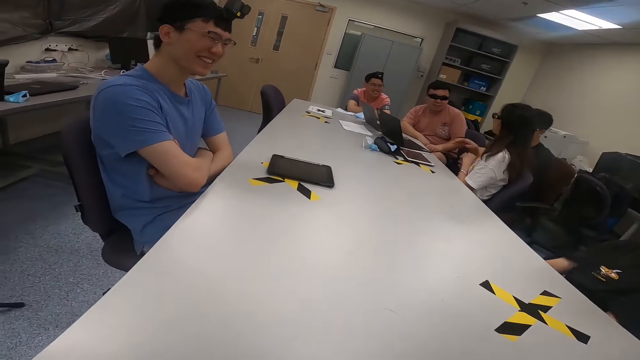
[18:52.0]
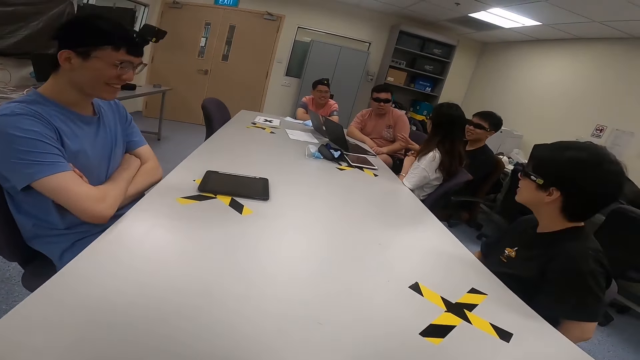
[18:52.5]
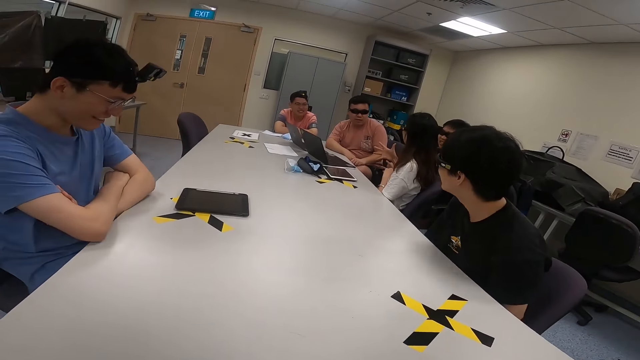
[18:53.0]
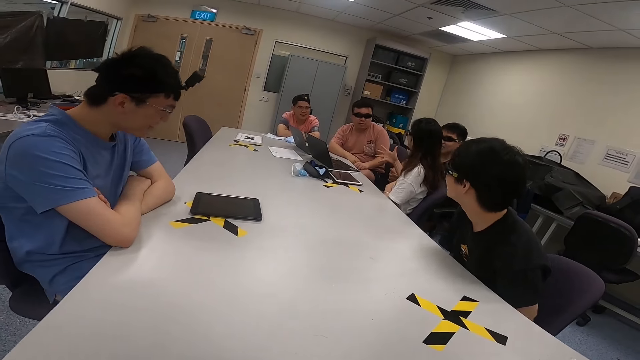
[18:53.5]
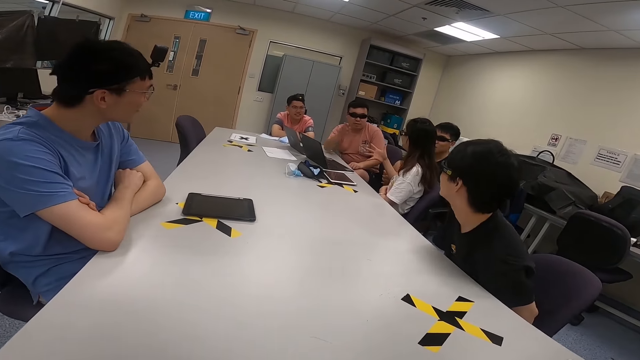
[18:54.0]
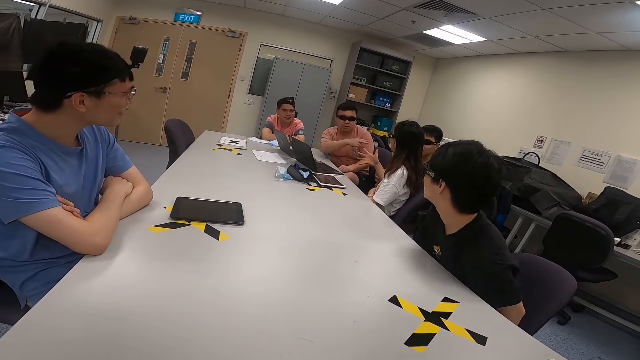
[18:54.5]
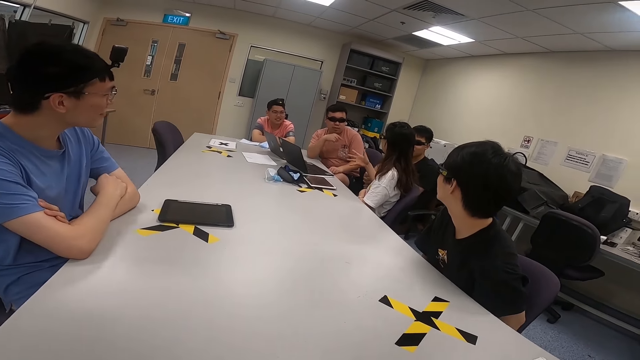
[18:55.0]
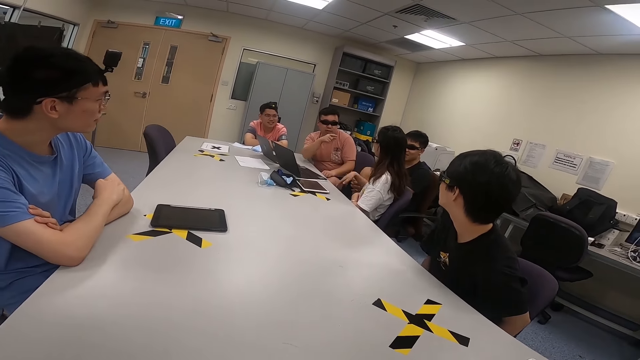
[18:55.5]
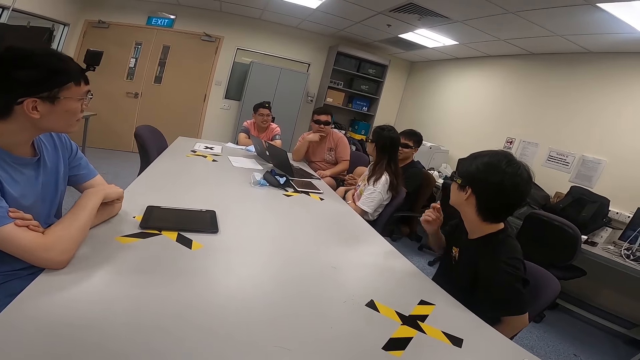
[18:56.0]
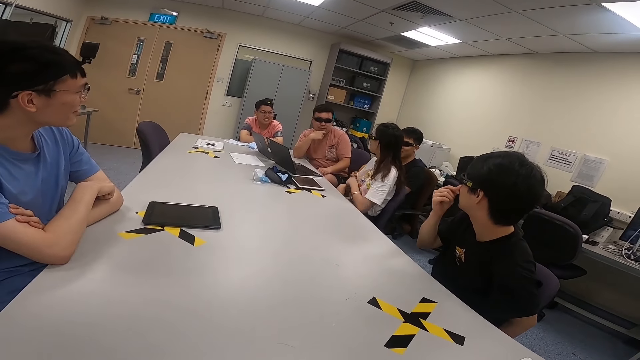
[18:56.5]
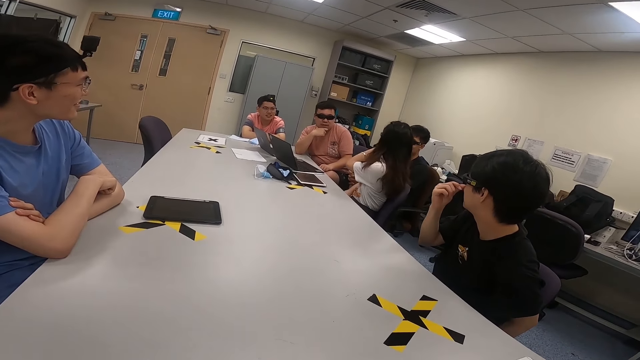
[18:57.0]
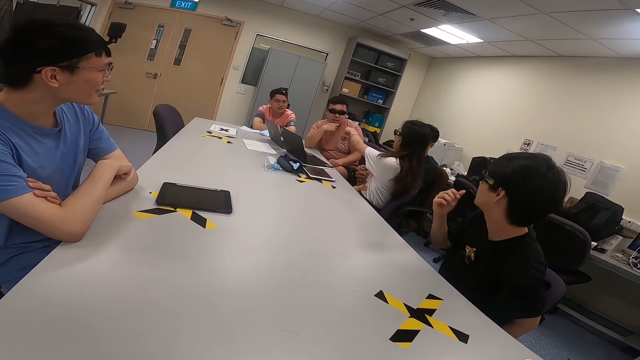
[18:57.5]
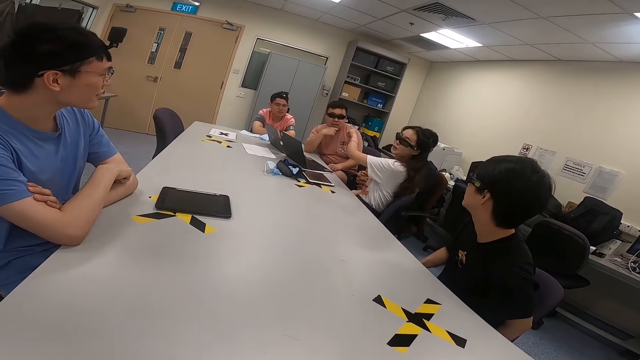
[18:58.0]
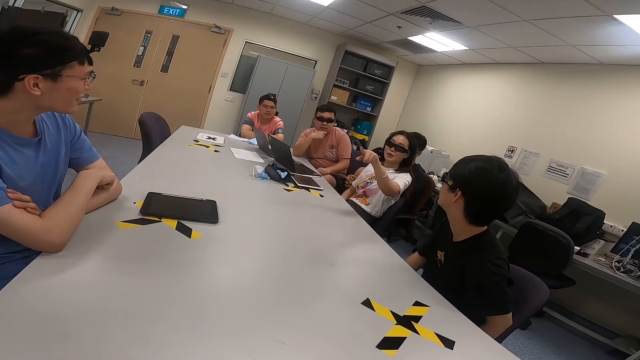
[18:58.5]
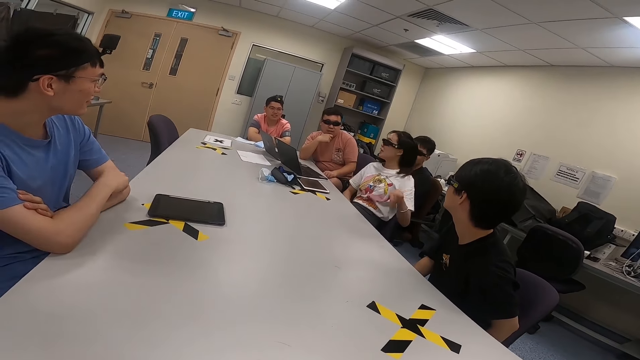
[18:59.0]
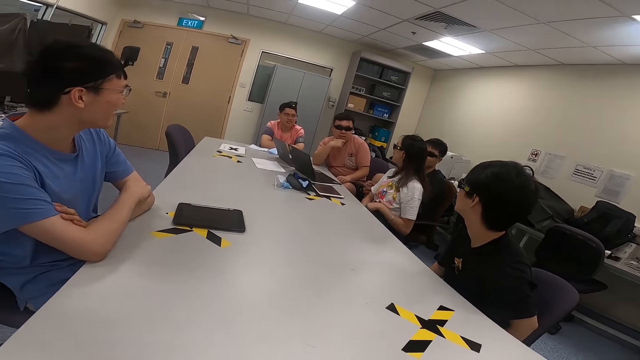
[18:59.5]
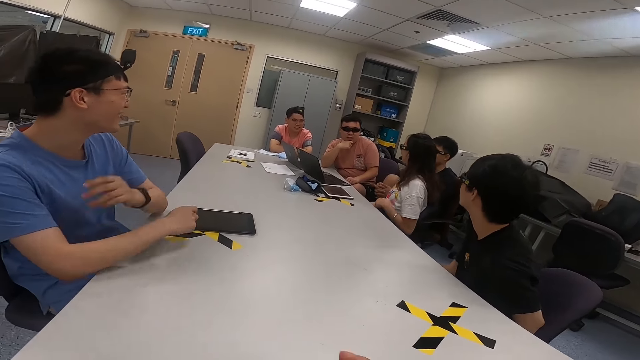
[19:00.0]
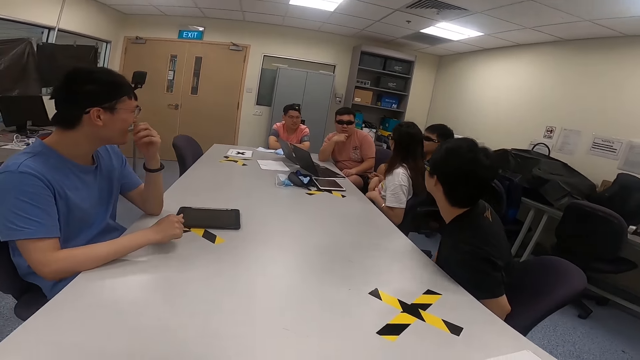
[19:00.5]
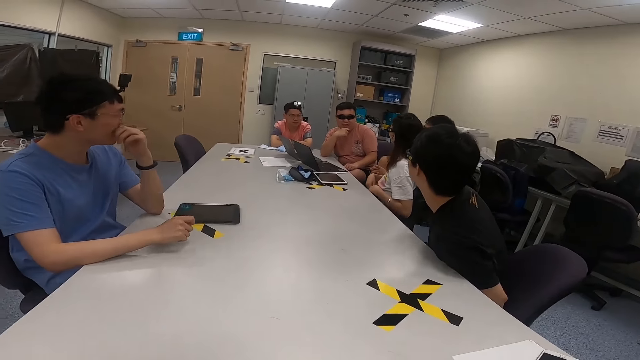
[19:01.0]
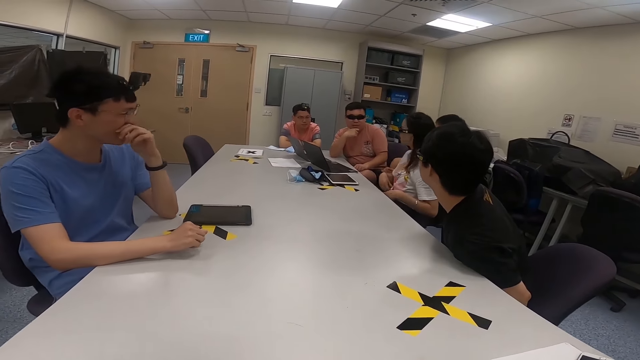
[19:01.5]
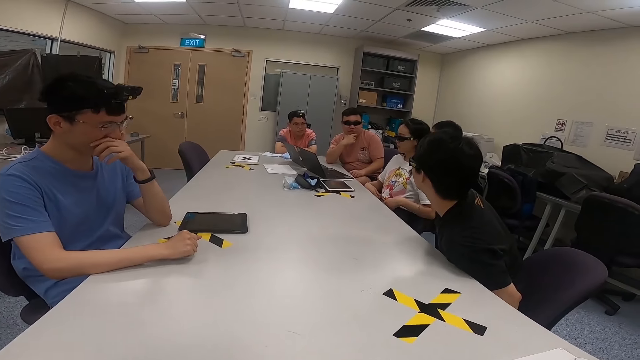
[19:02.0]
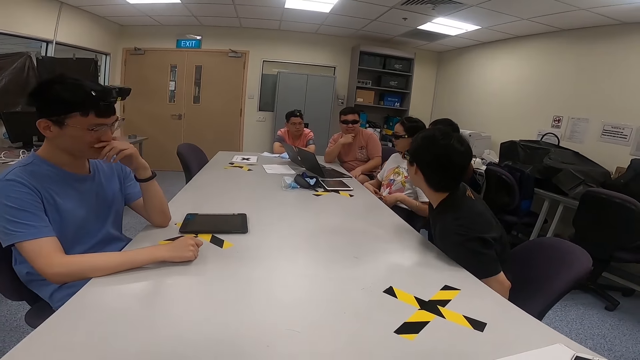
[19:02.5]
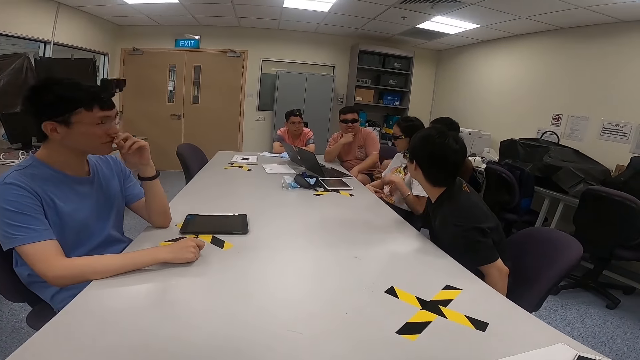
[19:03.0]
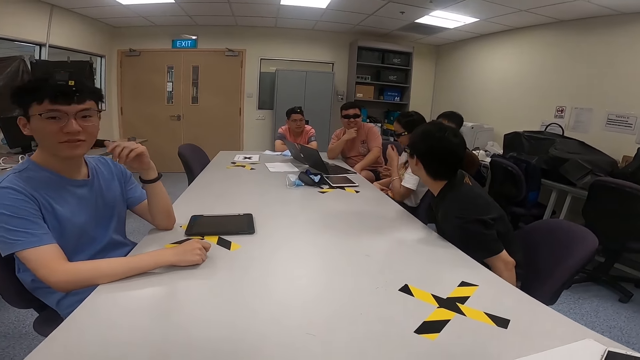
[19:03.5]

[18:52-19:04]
A lady moves her hand. A man moves his right hand. The lady moves her hand. Another man touches his nose. The lady points at a man. She points at another man. She points at the camera wearer. She points at the man who touches his nose. A man puts his hand on his mouth. A man touches his nose.

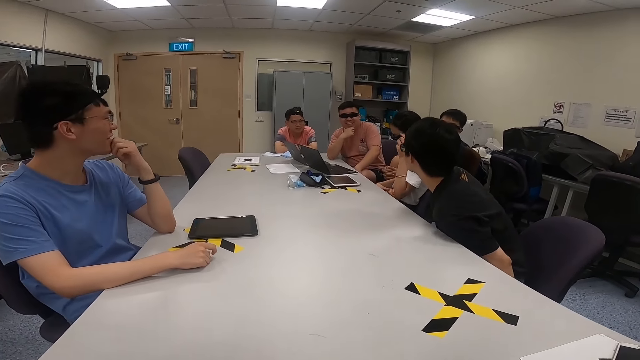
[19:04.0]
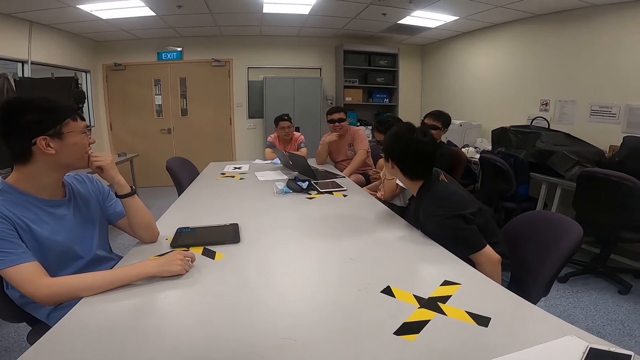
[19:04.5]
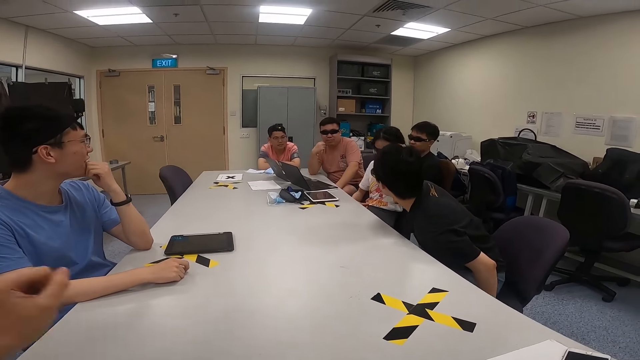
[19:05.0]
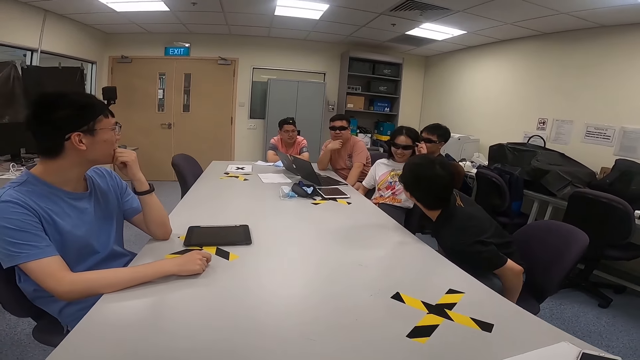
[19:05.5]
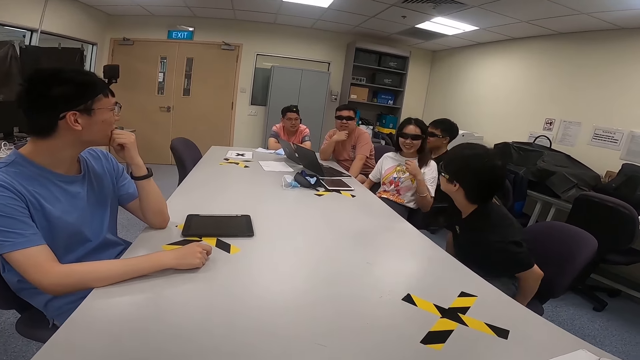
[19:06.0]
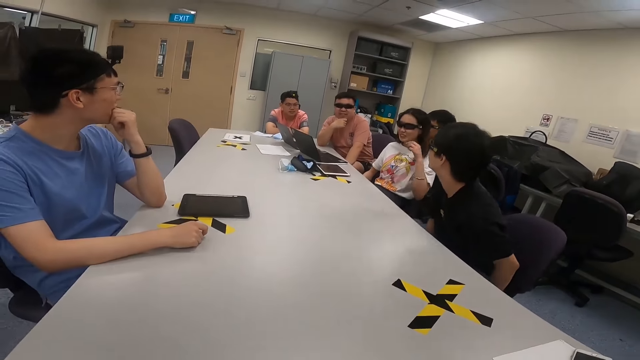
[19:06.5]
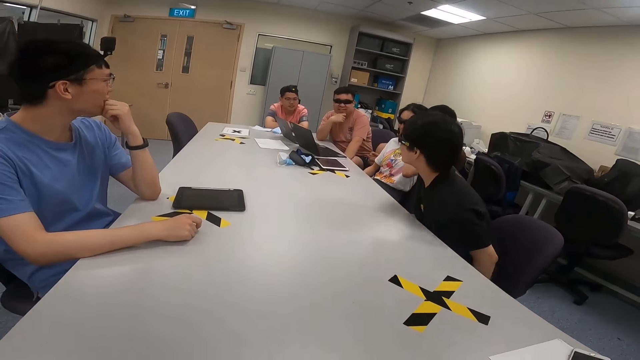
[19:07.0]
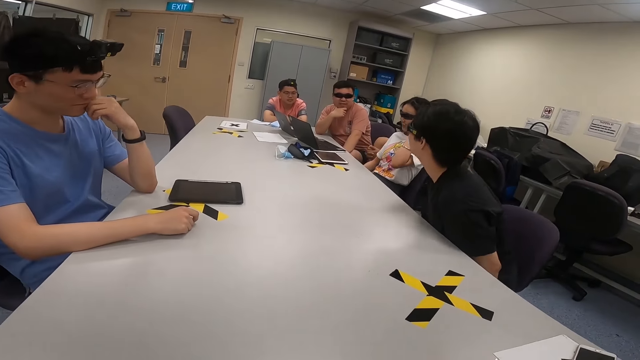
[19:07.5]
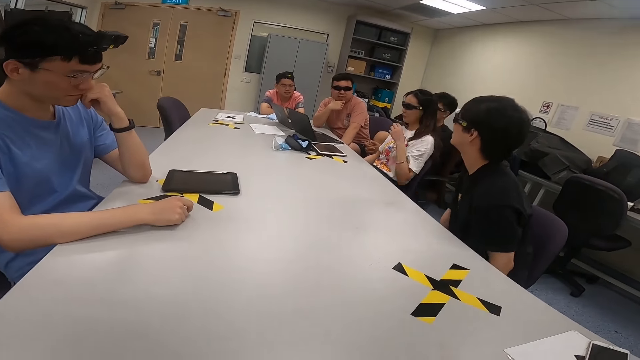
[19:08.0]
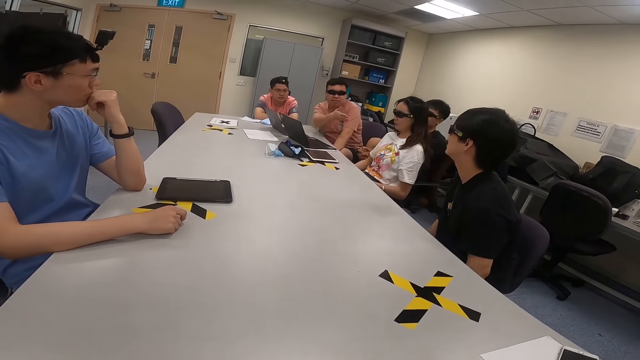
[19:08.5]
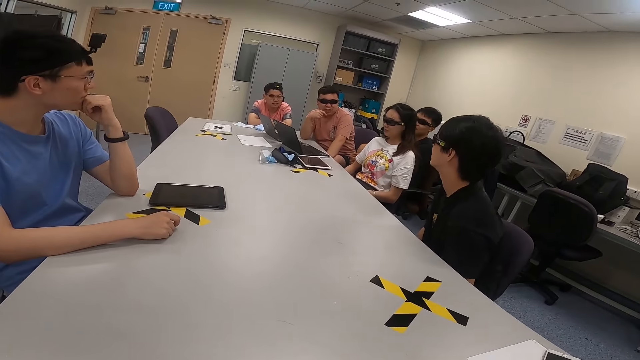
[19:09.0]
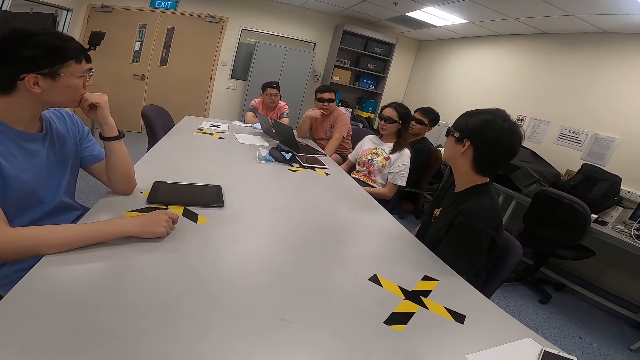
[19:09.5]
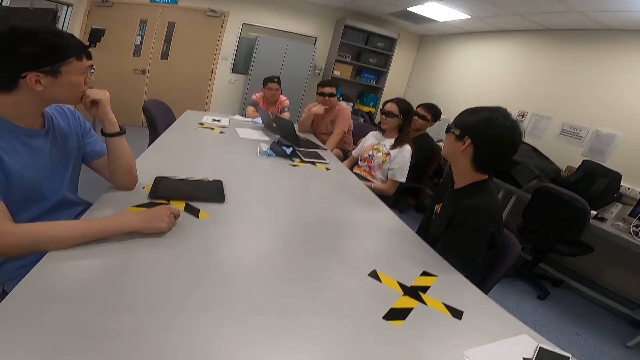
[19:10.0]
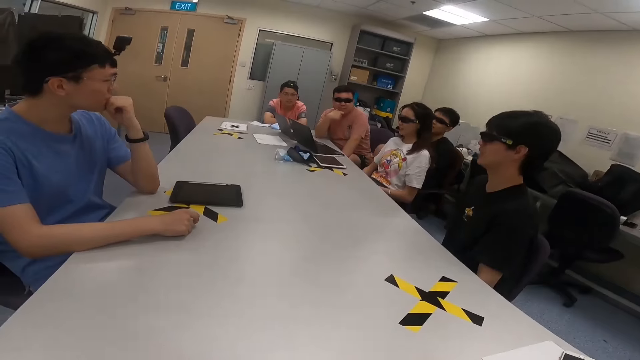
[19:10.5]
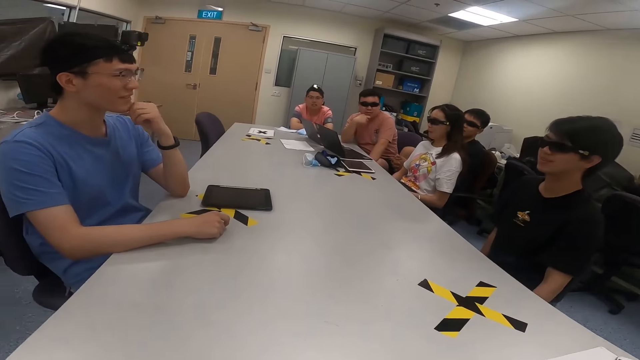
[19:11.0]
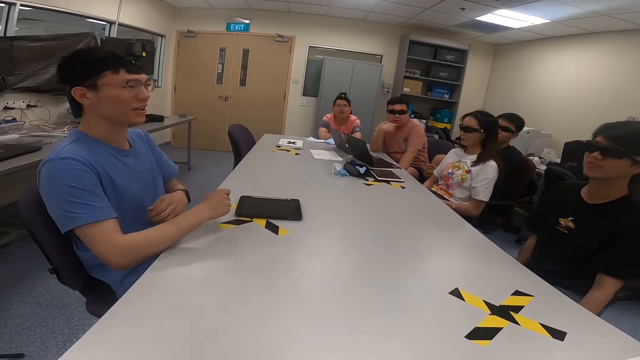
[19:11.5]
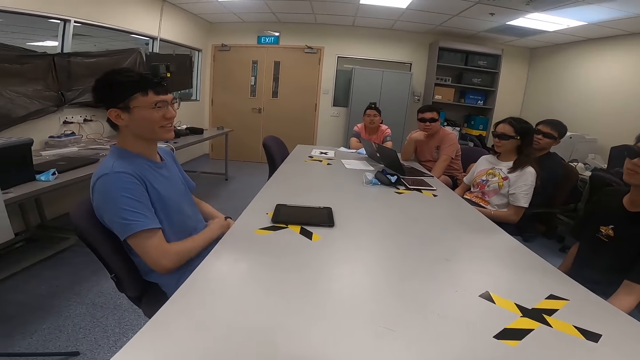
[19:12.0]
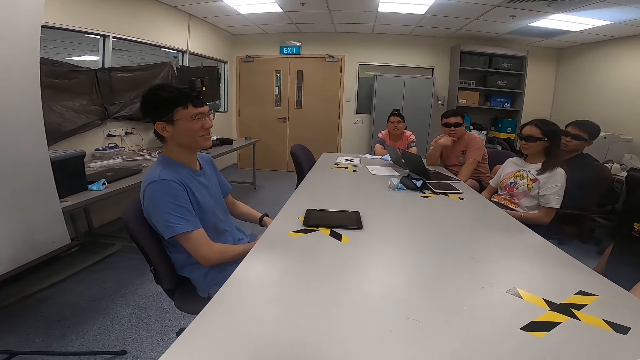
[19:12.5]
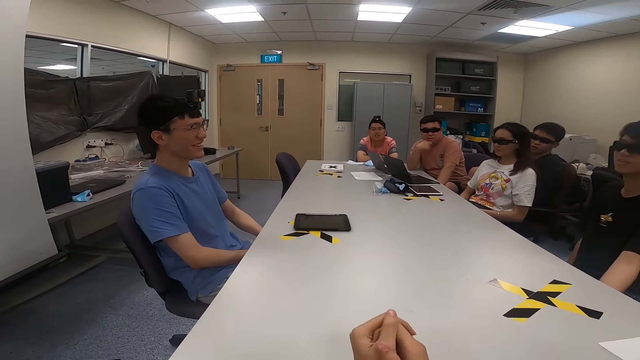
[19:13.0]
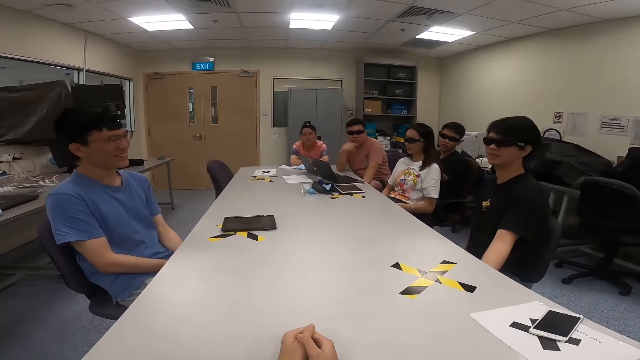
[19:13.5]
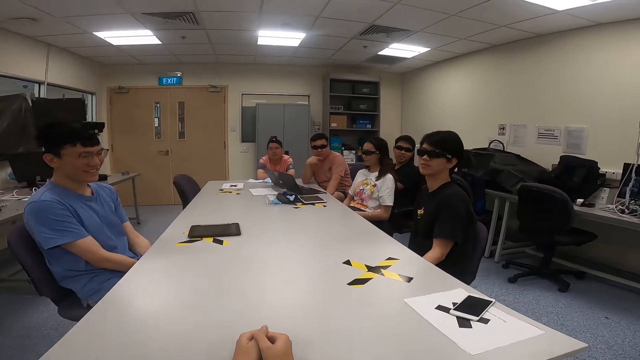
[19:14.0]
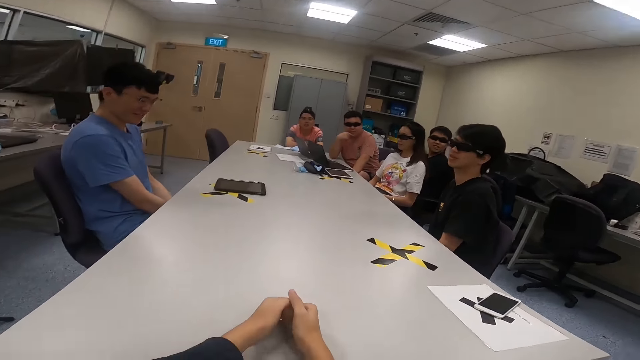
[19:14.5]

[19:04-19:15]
A lady touches her sunglasses. A man moves his hand. Another man sits back. The camera wearer holds his hands. He places both hands on the table.
